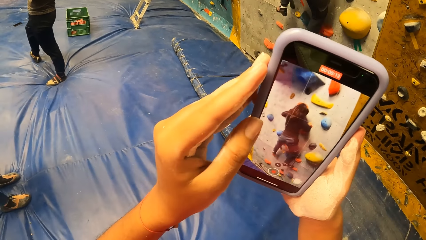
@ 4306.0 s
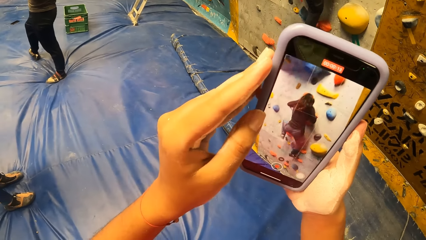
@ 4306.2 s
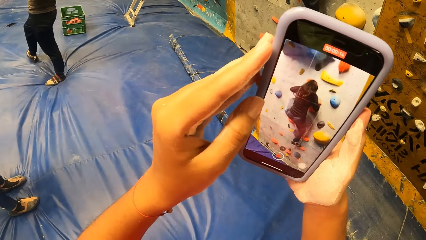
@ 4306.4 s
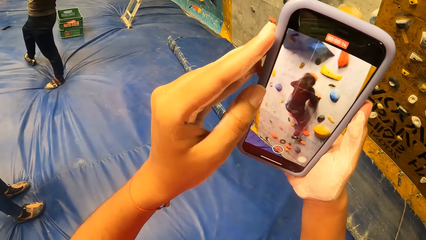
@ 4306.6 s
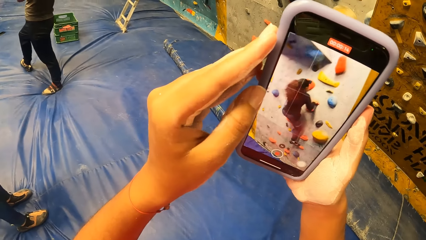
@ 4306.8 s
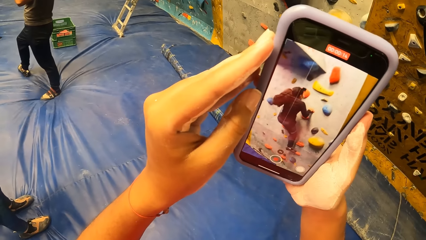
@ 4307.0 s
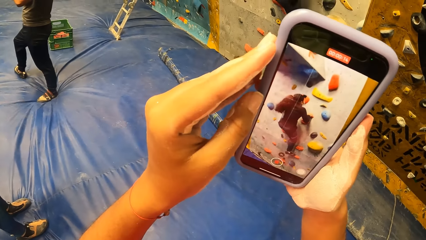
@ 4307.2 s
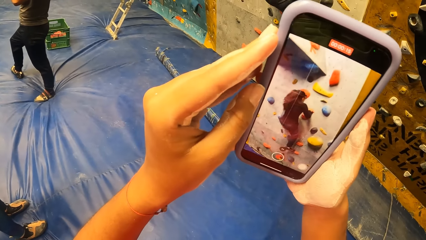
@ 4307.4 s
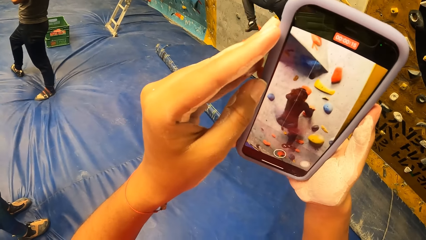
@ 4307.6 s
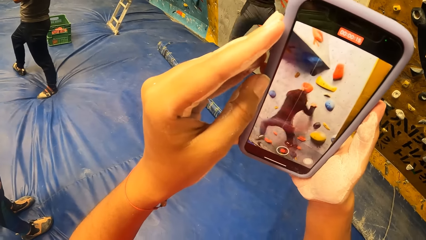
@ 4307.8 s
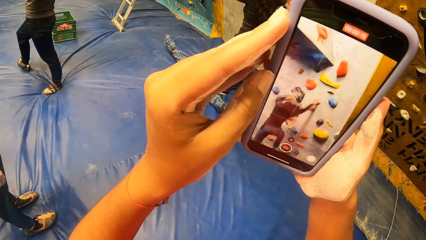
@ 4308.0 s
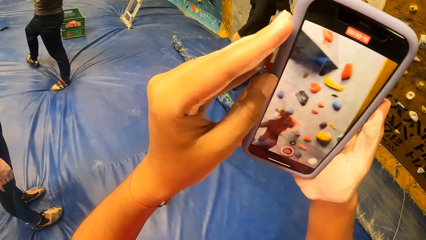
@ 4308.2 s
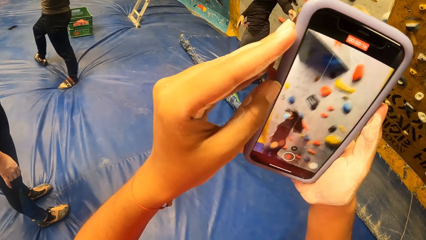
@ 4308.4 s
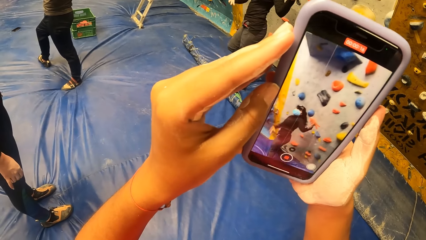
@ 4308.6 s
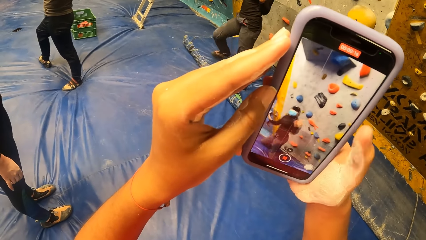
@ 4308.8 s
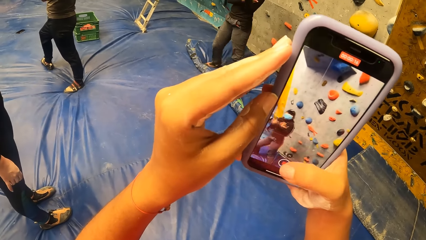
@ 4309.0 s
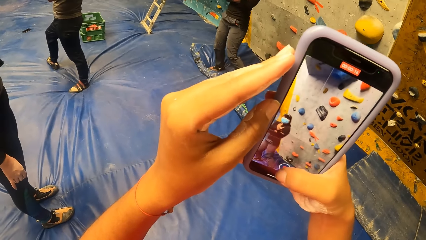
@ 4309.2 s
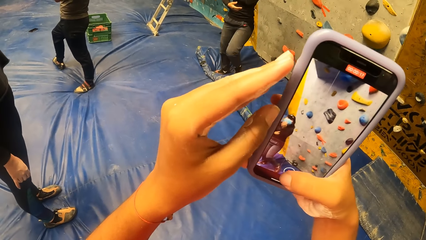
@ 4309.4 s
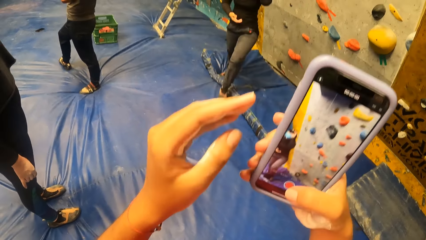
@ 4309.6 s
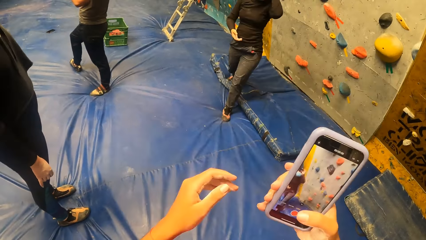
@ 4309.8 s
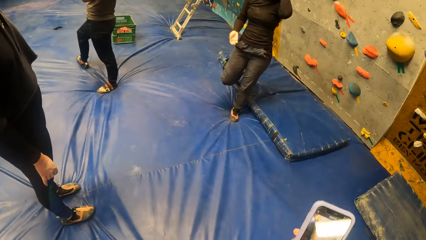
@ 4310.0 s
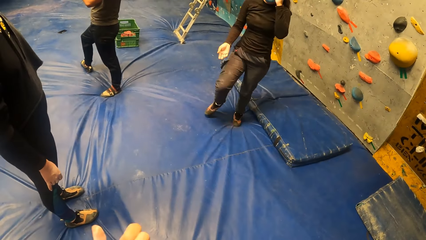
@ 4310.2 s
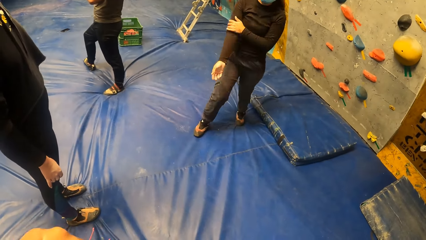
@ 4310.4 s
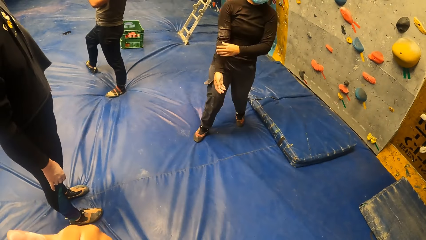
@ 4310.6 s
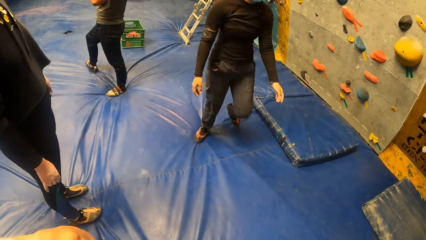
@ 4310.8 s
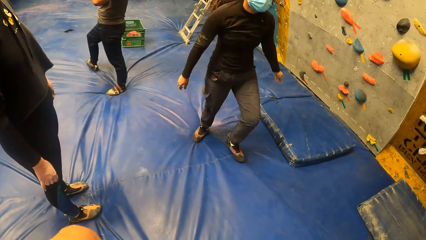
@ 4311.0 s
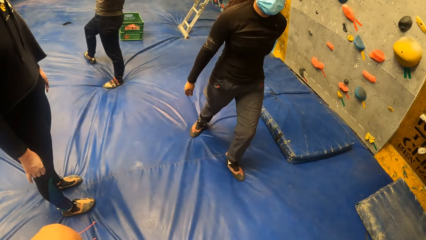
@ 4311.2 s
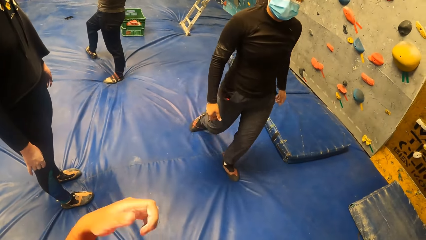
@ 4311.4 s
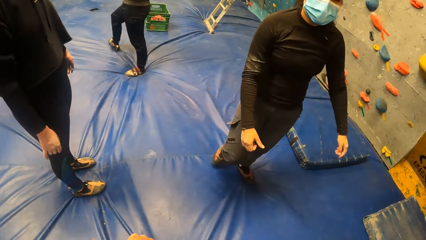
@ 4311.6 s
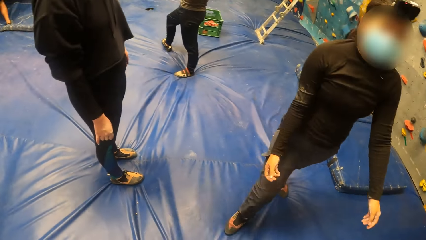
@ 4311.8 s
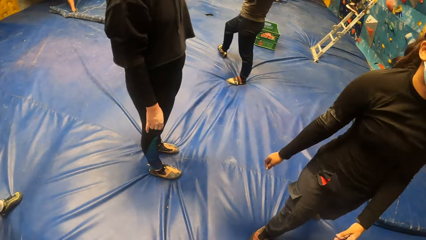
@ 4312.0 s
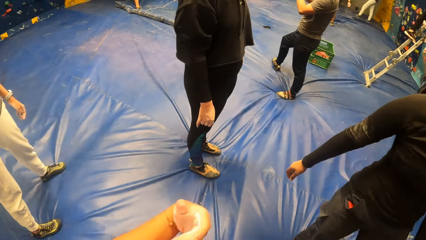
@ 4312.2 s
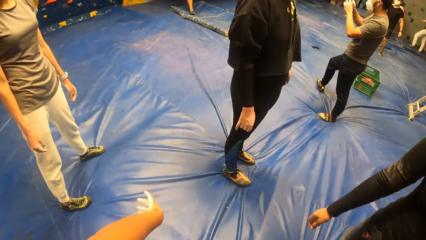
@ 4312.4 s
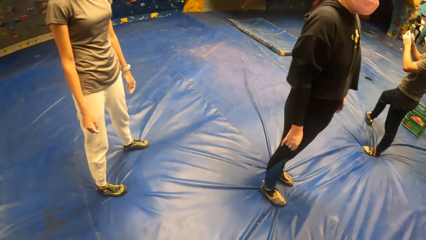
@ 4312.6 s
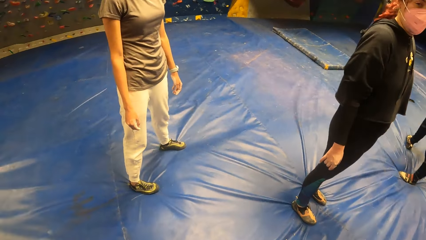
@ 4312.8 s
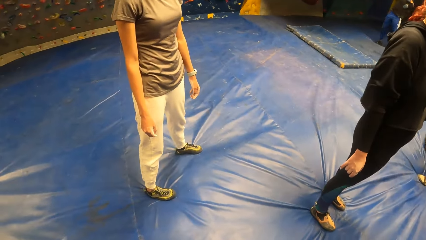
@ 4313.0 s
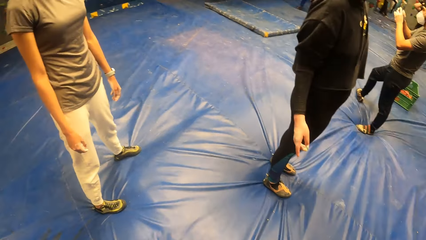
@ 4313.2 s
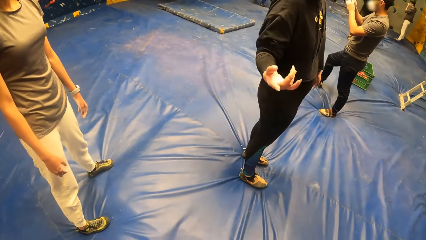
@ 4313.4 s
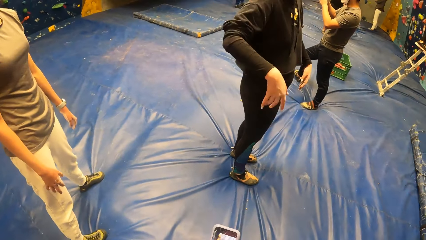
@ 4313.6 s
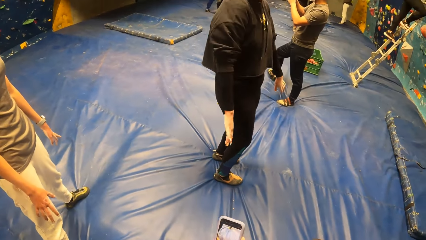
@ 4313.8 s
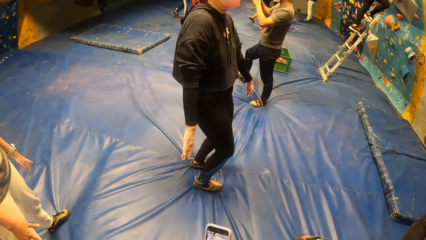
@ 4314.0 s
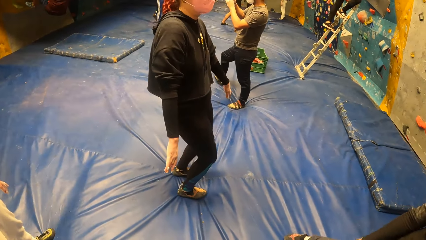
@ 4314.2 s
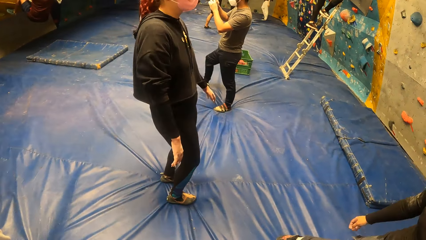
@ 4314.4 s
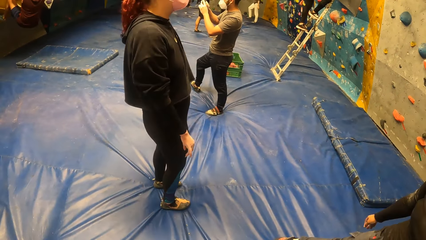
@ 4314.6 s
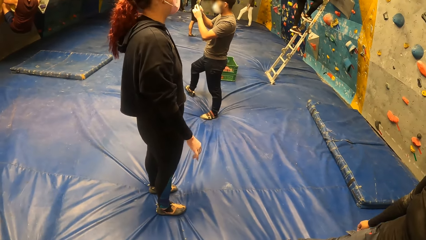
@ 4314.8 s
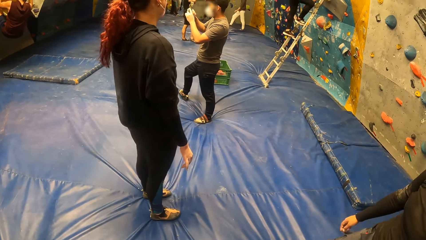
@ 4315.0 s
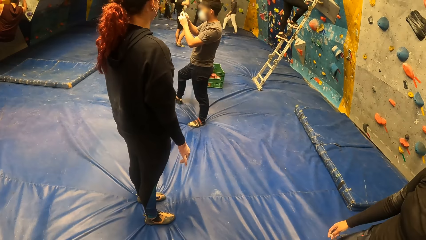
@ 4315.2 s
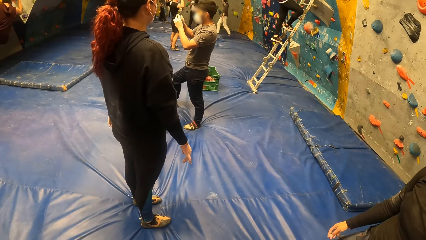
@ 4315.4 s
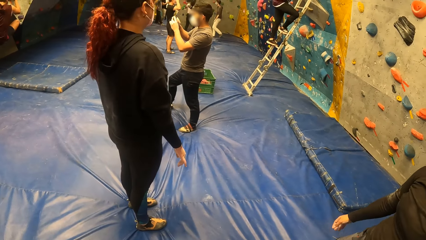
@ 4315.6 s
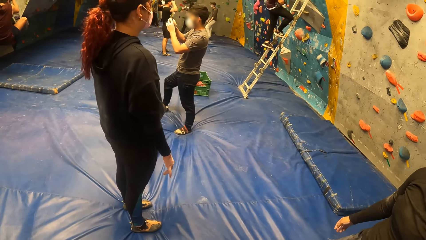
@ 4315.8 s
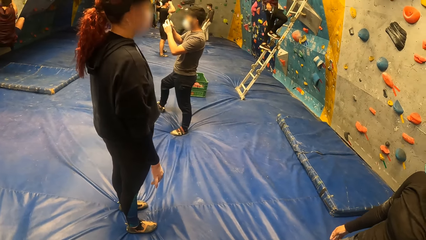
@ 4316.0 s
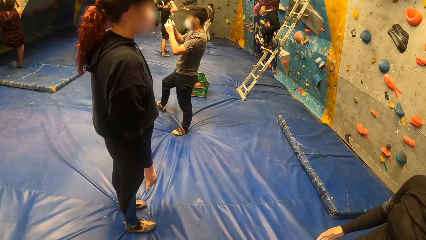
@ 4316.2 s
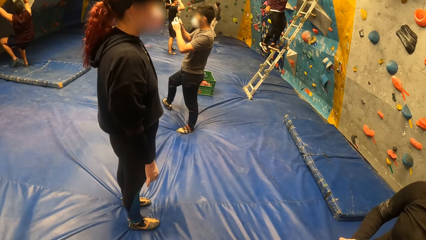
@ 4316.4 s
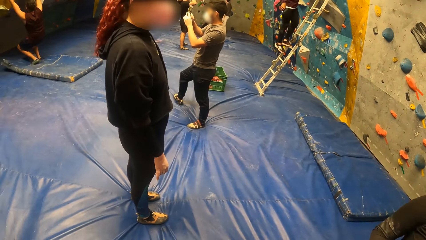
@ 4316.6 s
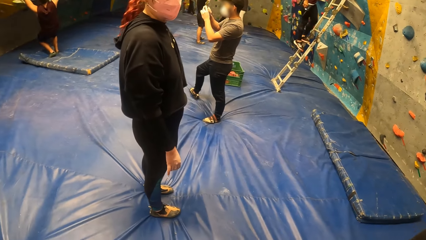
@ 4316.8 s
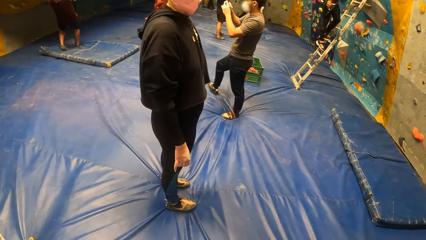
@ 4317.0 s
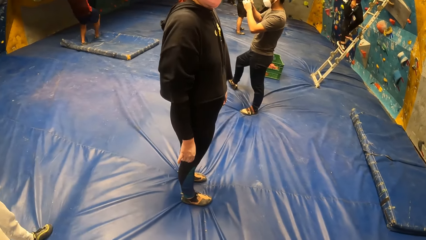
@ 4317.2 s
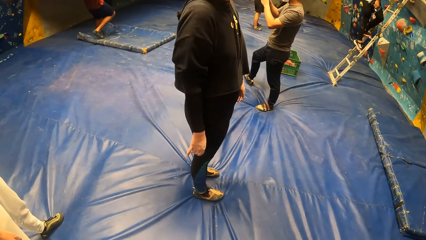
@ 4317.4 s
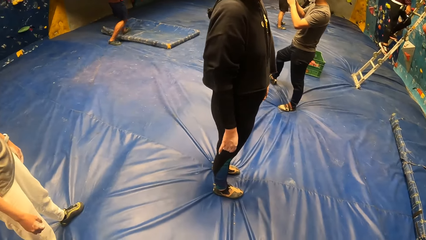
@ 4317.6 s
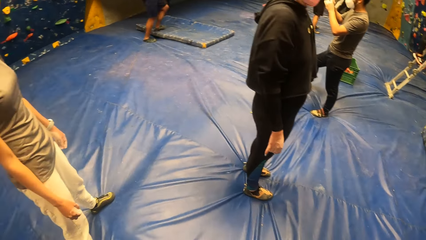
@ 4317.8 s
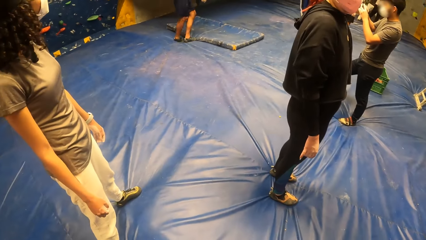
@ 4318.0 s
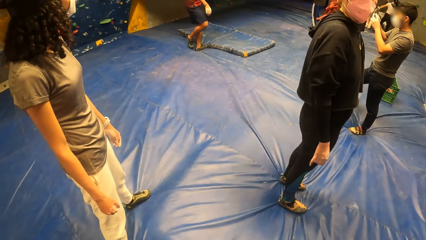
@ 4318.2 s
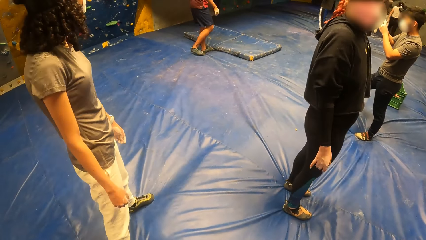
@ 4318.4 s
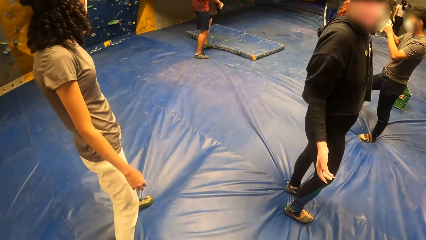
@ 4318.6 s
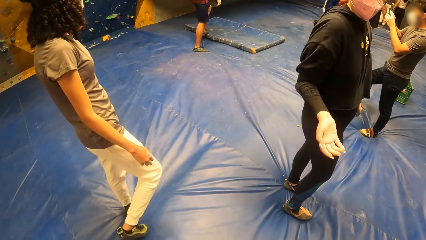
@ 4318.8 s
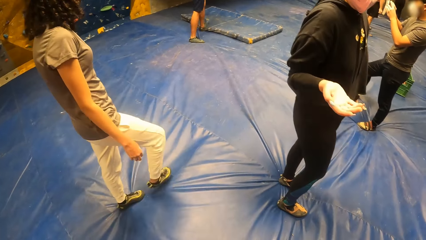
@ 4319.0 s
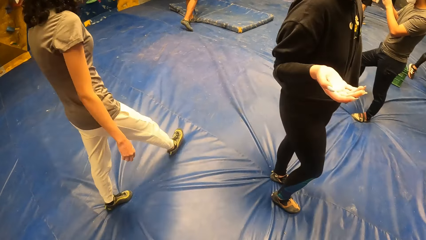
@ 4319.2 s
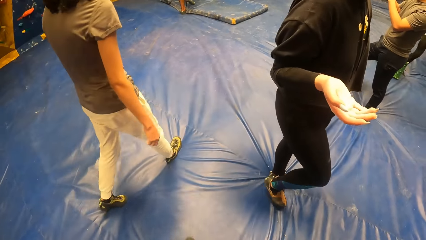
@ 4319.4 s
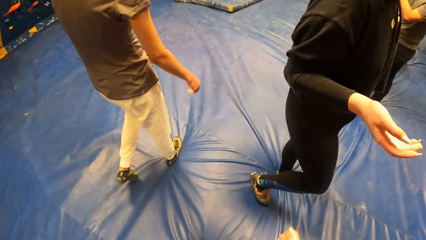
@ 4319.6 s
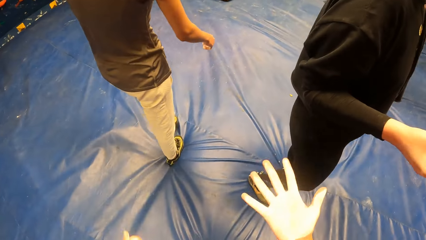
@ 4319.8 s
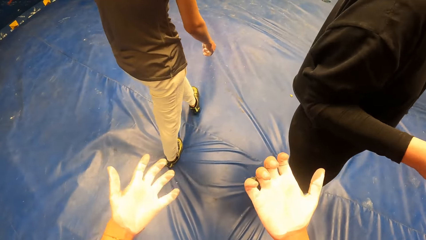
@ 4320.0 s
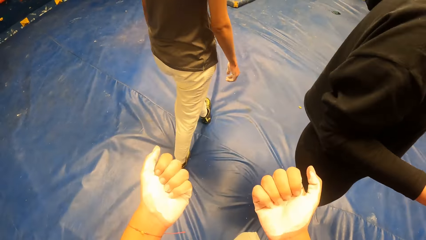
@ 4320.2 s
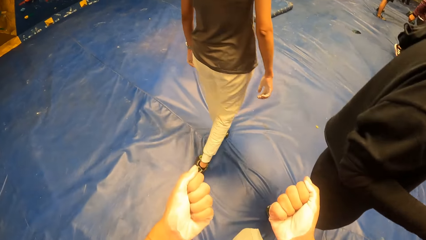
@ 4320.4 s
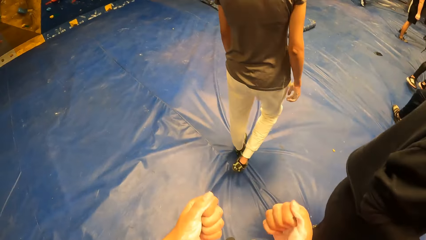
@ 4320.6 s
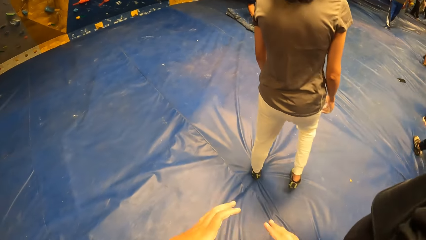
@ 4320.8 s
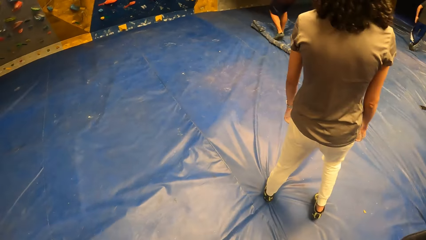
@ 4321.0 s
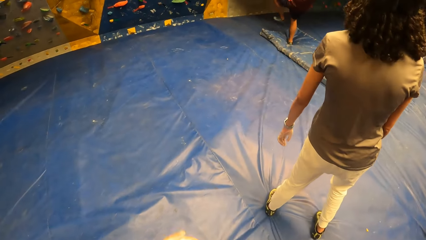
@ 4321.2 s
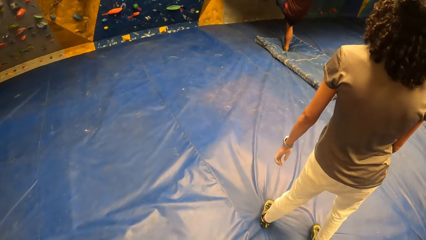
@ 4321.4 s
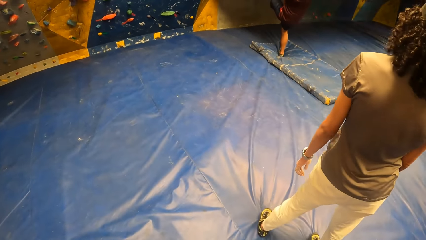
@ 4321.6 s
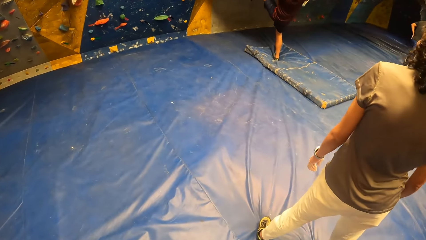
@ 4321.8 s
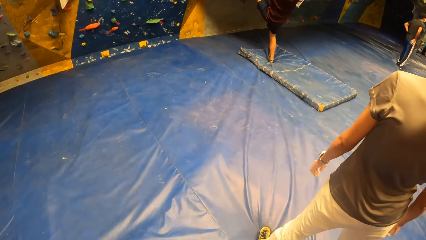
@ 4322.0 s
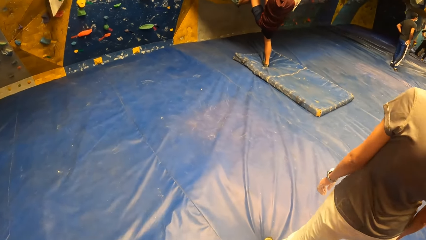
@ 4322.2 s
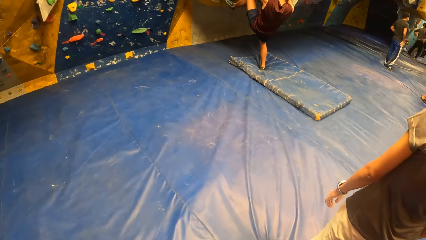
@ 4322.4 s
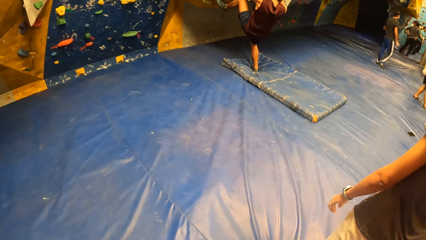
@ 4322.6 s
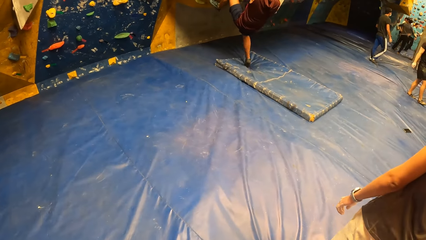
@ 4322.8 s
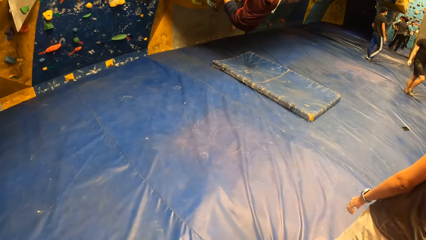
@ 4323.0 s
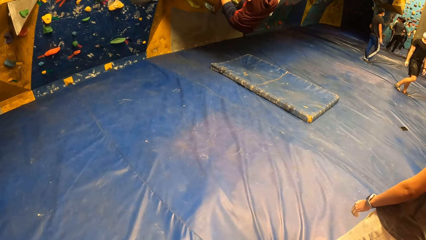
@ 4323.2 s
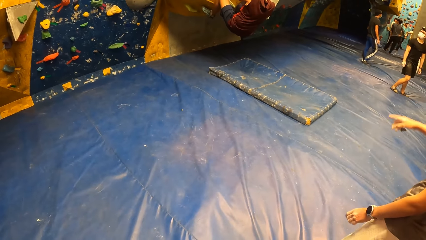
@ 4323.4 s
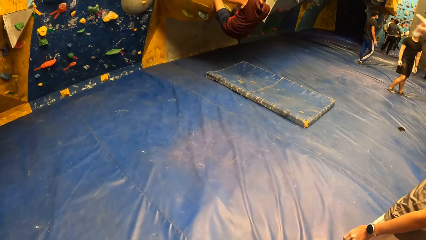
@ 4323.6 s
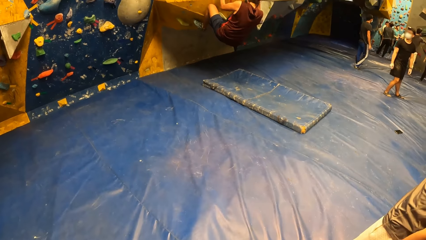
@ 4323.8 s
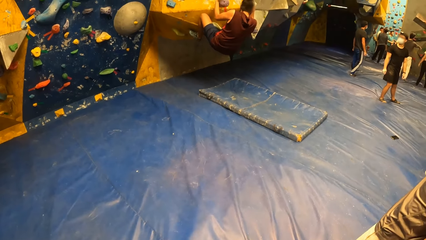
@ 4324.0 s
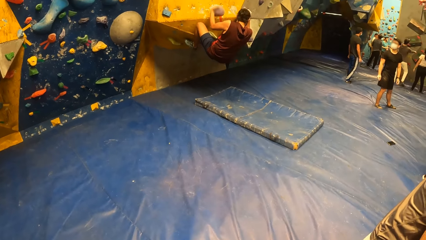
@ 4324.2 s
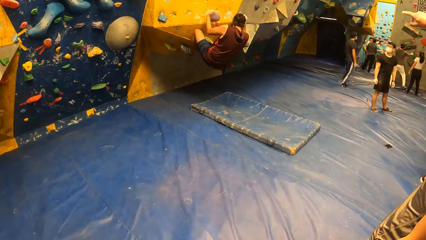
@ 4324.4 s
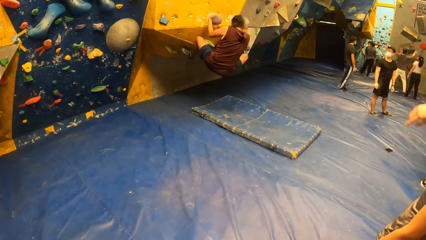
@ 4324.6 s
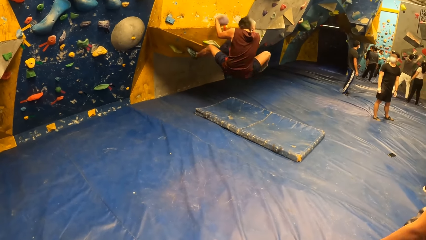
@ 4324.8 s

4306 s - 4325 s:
The camera wearer holds the phone with both hands. They place their left hand on the phone in their right hand. They take a video with the phone. A woman jumps down from the bouldering wall. The camera wearer pauses the video. They remove their left hand from the phone in their right hand. They shake the hand, look around, and fold both their hands. The woman speaks to the camera wearer. The camera wearer looks at the hands and looks around.
